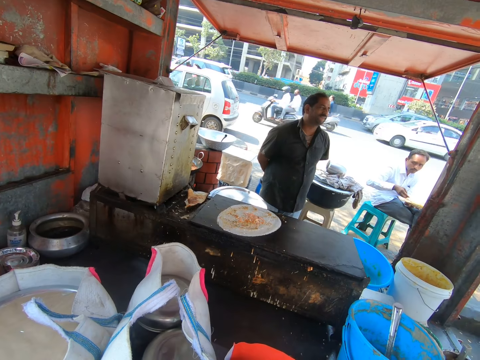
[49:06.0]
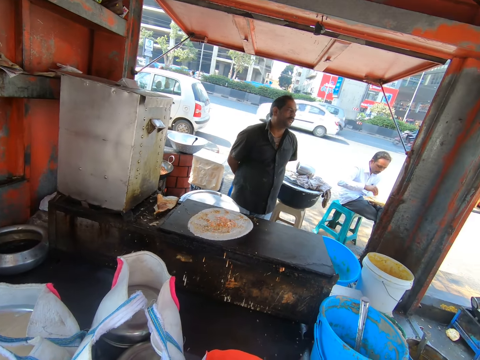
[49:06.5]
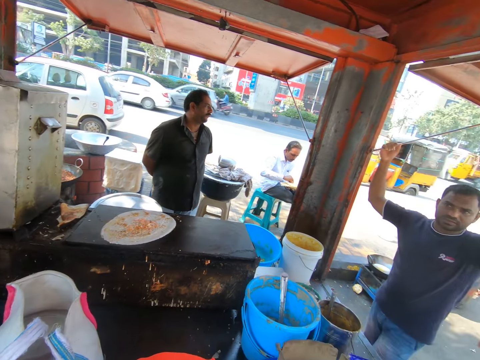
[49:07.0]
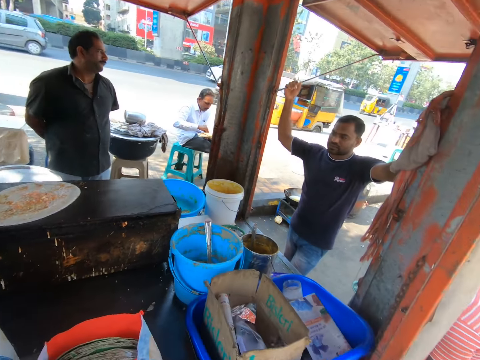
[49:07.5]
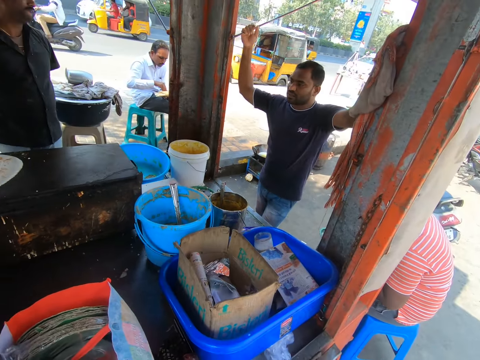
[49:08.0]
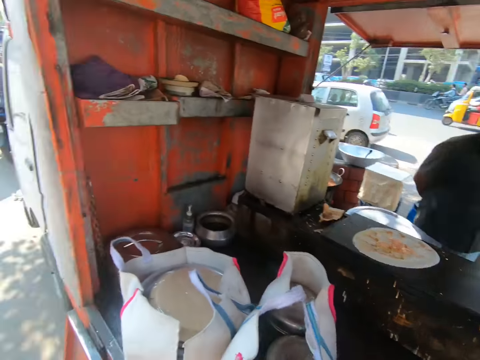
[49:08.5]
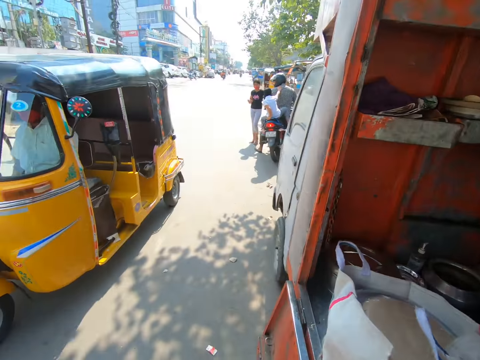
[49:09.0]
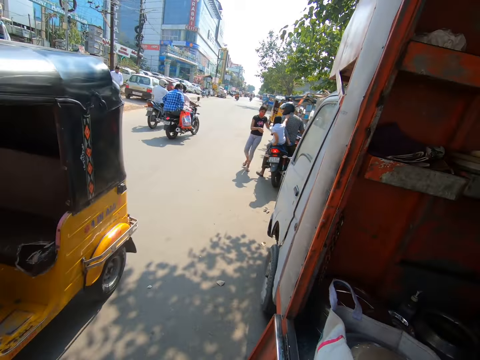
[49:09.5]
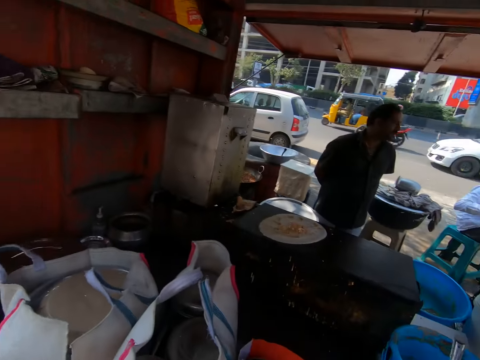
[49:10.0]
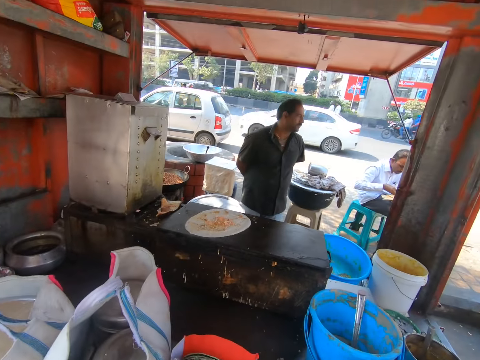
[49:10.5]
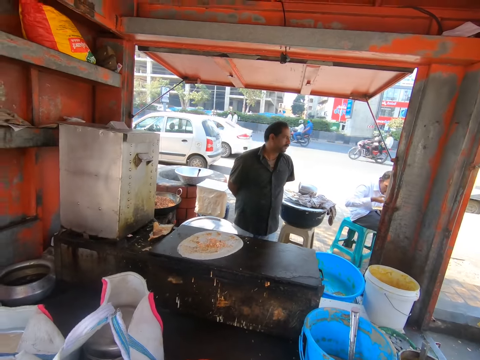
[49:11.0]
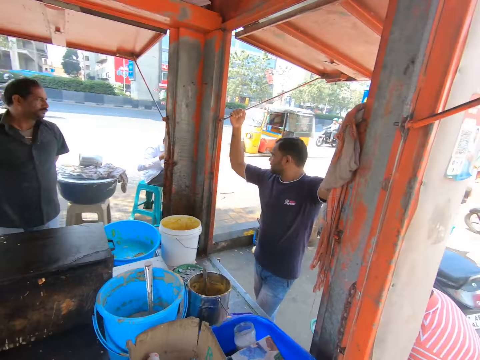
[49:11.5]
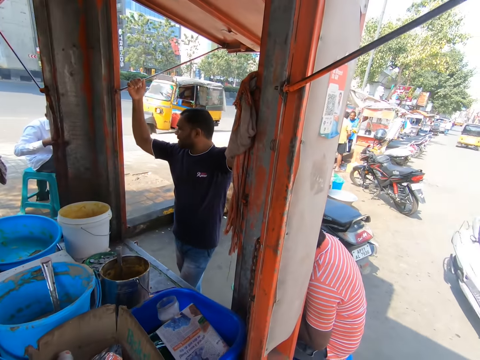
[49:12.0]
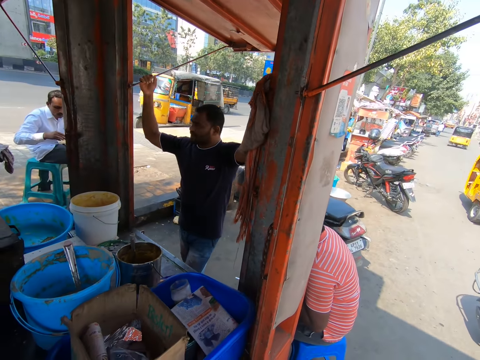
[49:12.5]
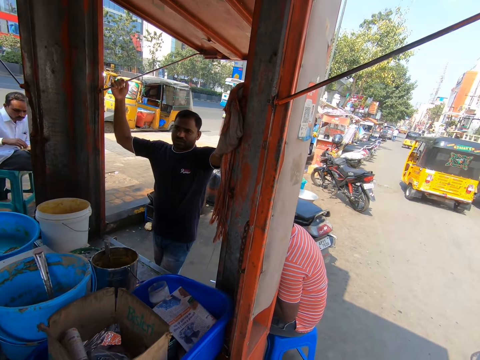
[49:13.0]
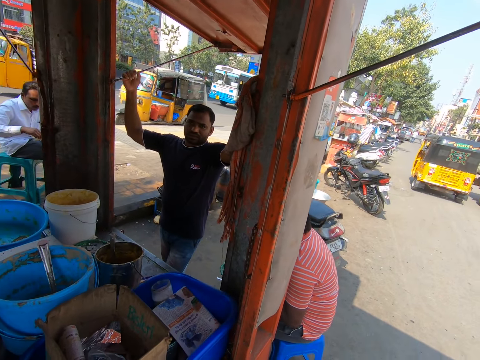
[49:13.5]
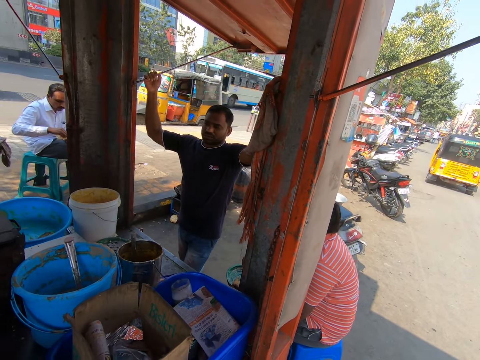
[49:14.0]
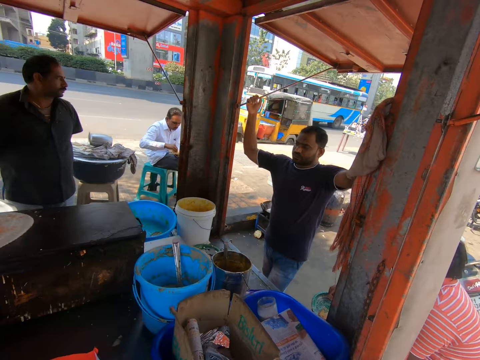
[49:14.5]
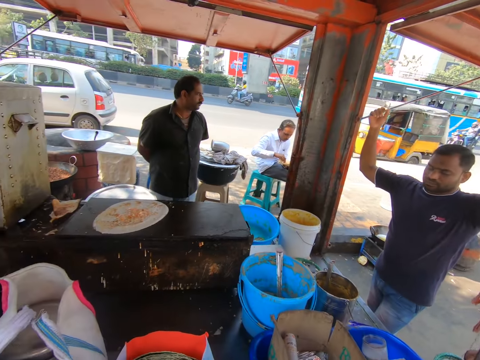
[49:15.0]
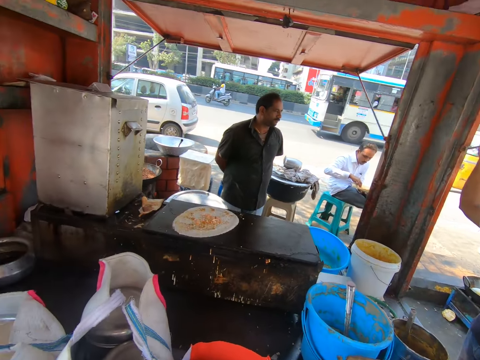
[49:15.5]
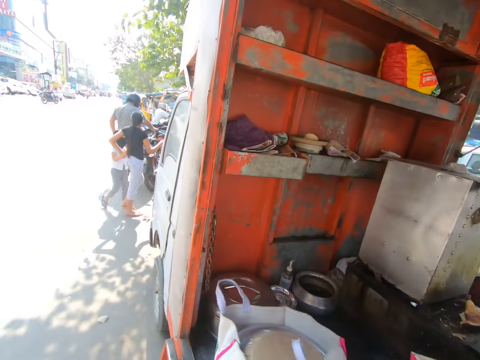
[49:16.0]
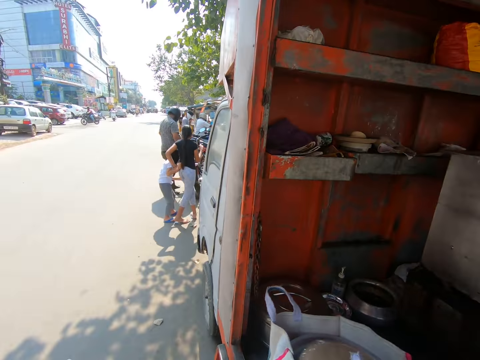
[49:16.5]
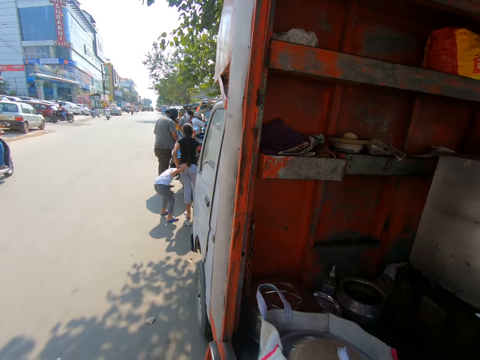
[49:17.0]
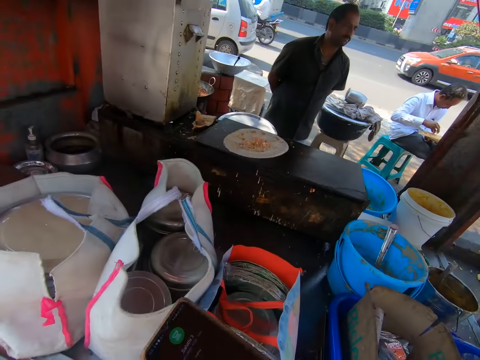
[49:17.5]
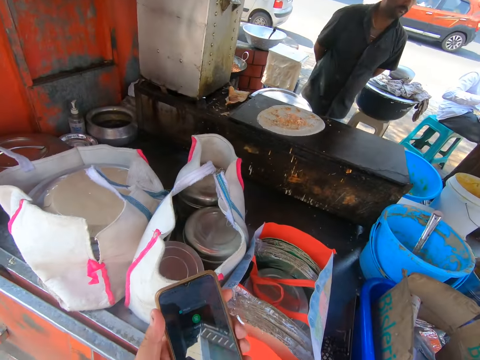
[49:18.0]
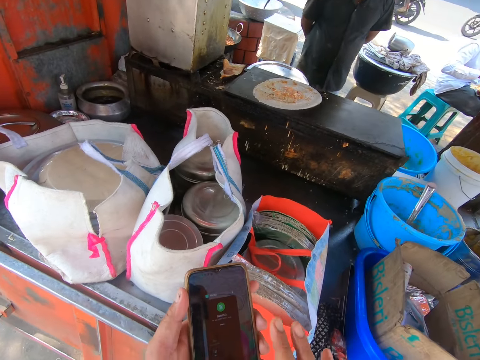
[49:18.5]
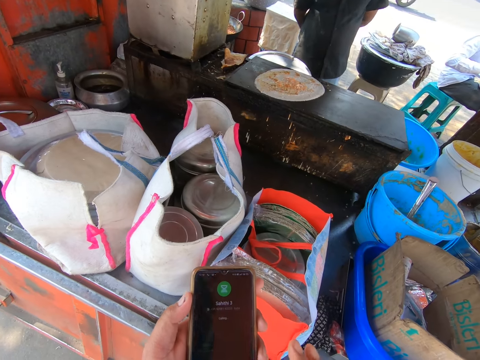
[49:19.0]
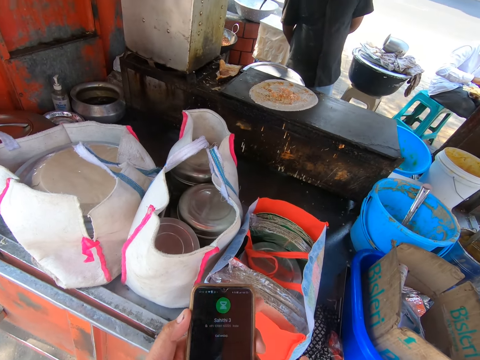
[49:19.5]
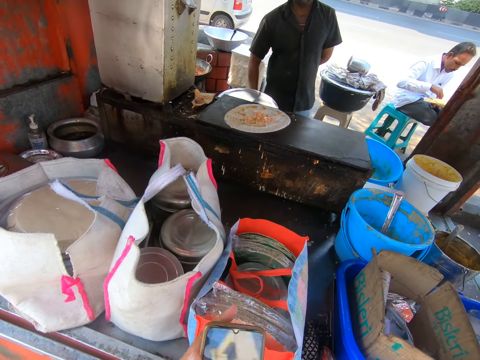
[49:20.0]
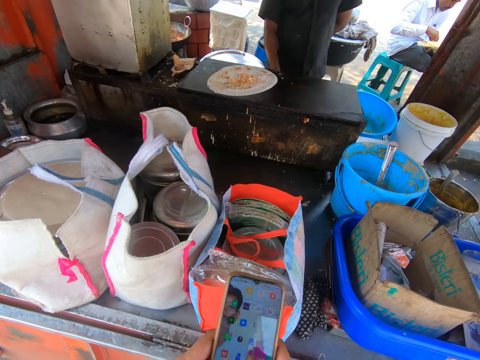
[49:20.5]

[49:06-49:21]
The camera wearer holds the phone in his left hand. He operates the phone with both hands.

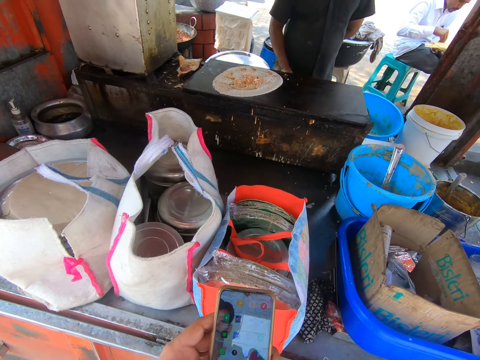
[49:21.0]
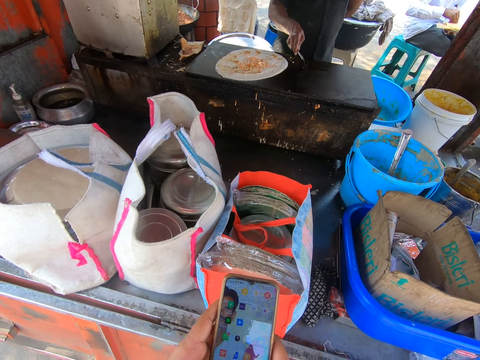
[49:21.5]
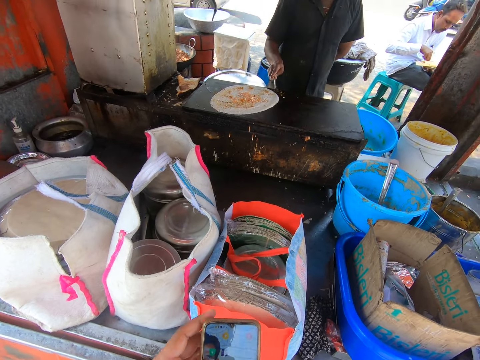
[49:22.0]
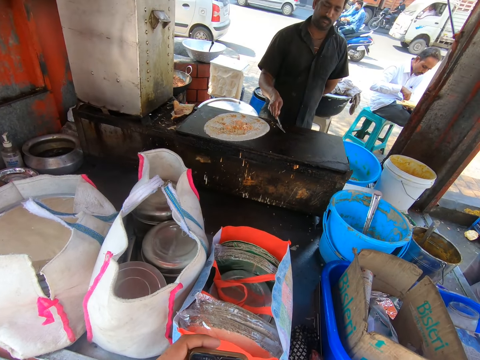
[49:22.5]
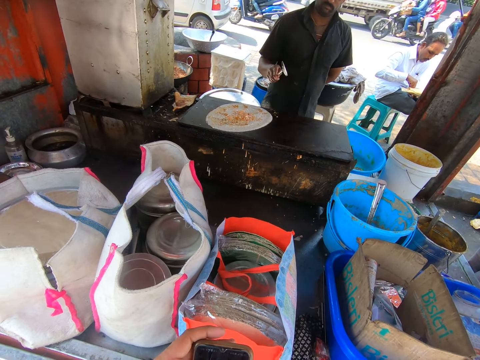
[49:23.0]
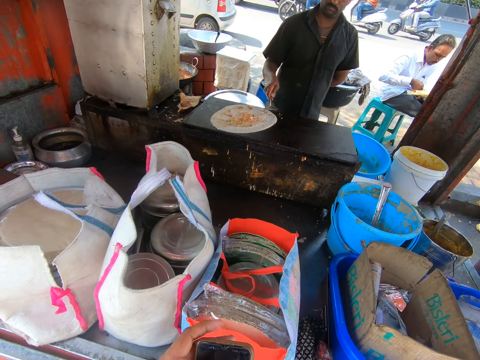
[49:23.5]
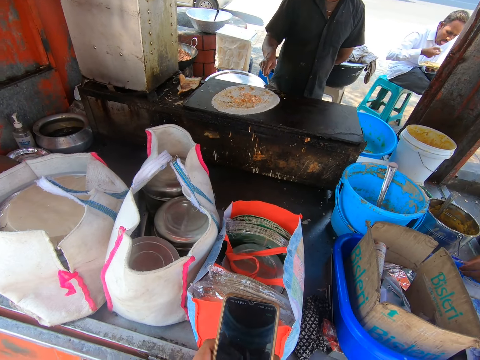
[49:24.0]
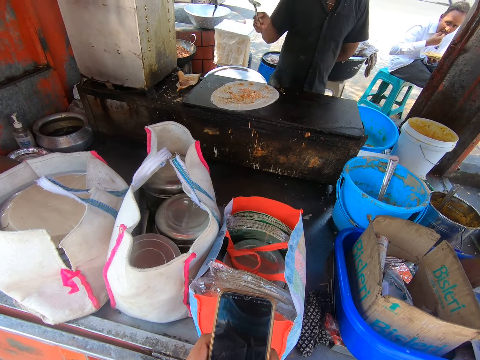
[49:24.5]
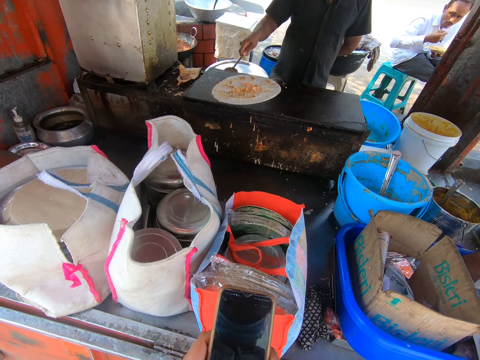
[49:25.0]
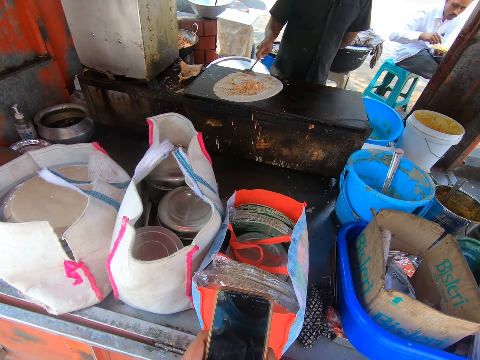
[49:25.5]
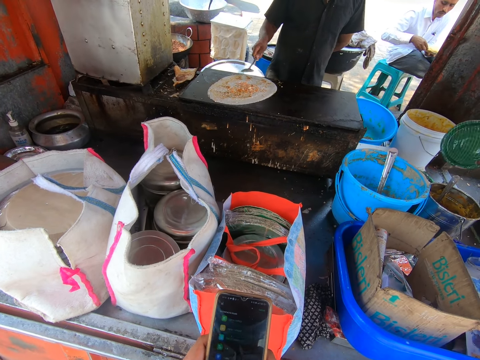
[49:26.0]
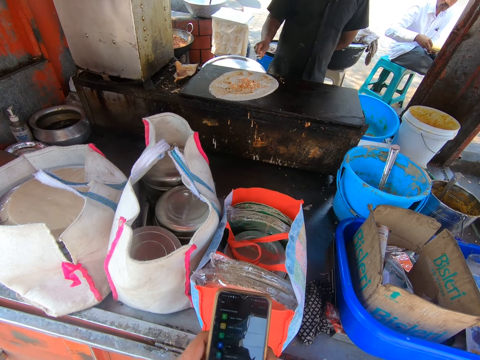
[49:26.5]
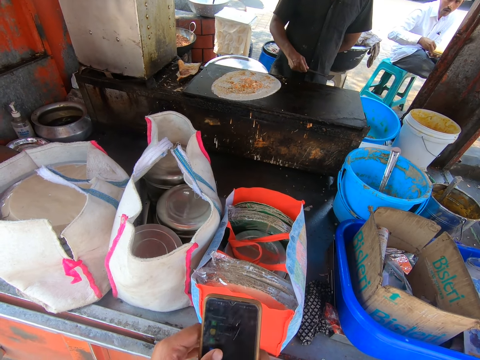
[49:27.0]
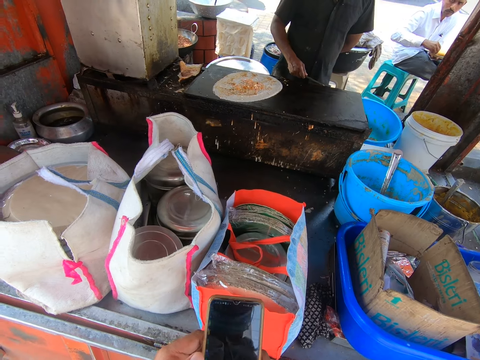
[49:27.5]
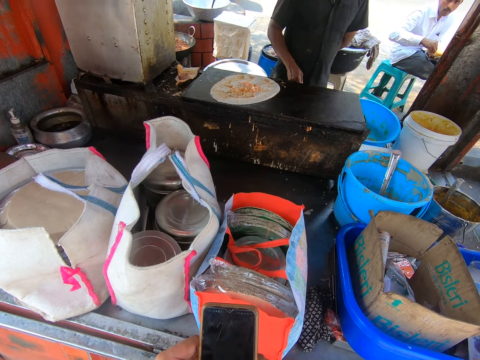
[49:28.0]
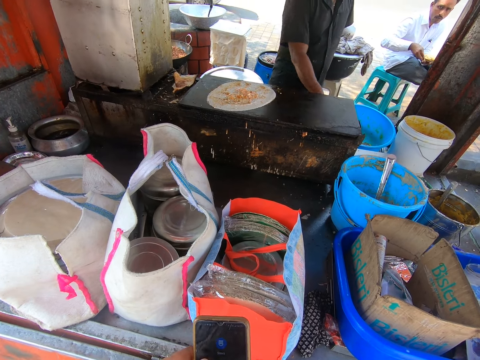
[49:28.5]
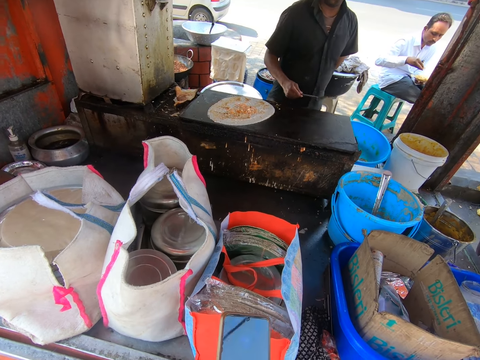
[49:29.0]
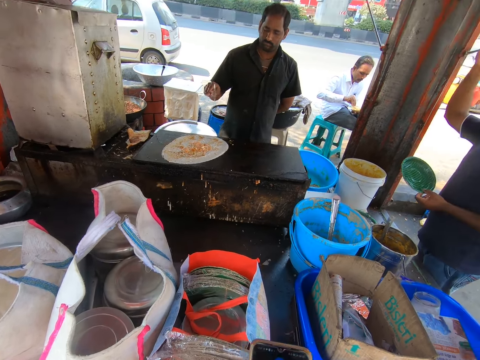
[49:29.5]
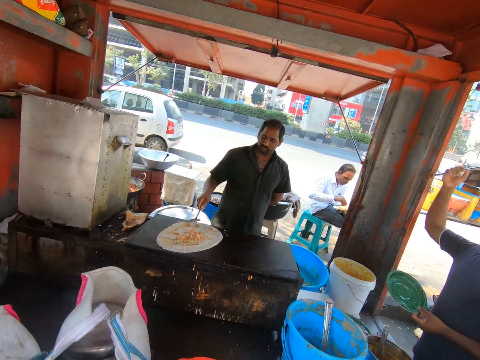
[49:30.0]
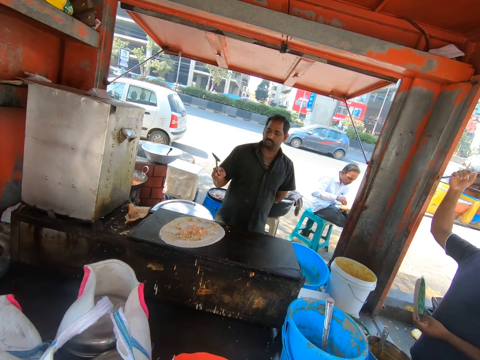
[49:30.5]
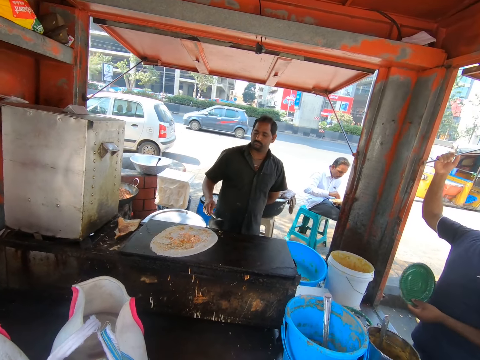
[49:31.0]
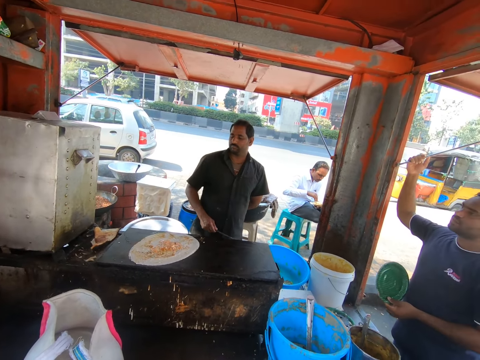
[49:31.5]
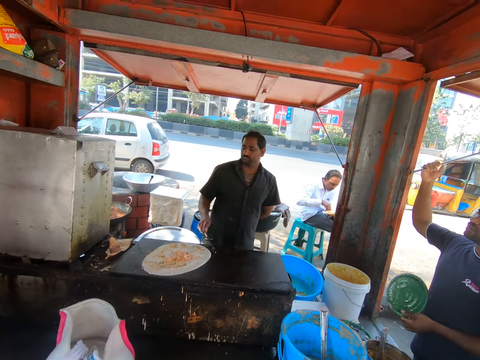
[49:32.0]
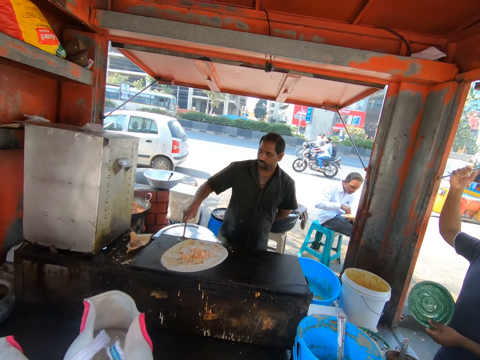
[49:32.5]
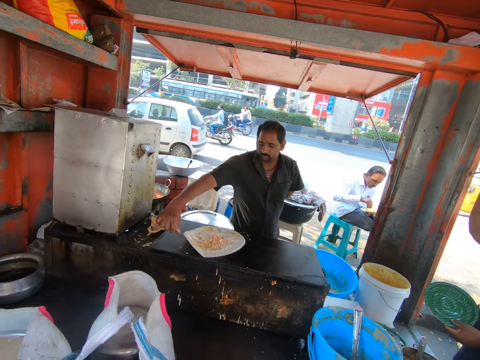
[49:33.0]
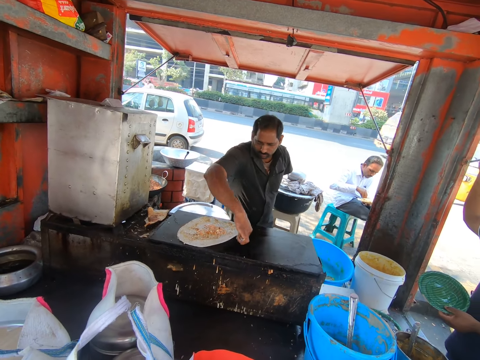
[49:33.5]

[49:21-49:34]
The man hits the cooking spoon on the gas griddle in the food trailer with his right hand. The man touches the flour with the cooking spoon in his right hand. He touches the flour with the cooking spoon in his right hand again. The man holds a plate.
